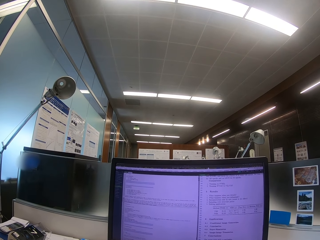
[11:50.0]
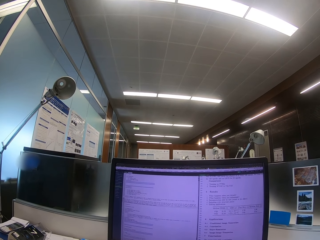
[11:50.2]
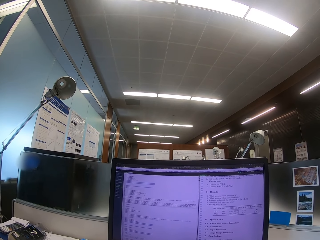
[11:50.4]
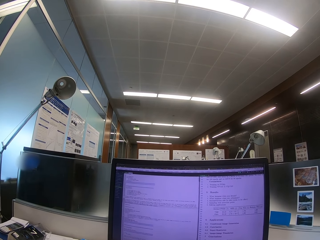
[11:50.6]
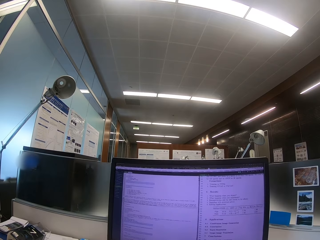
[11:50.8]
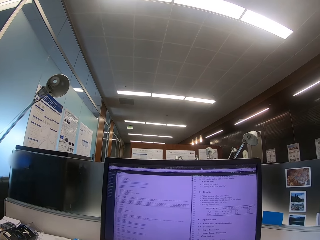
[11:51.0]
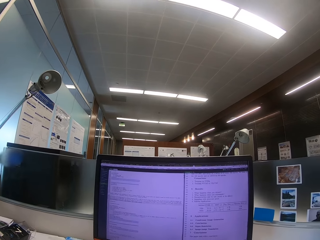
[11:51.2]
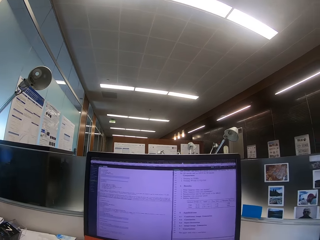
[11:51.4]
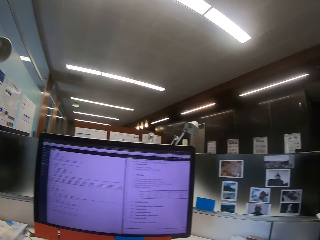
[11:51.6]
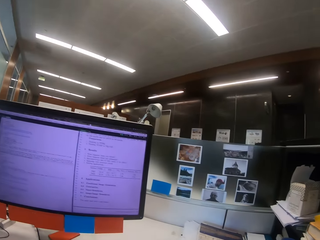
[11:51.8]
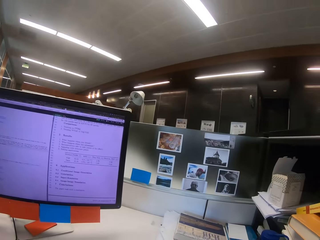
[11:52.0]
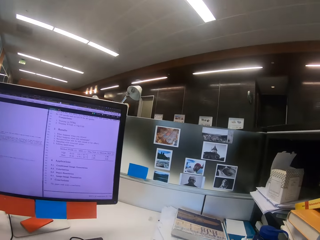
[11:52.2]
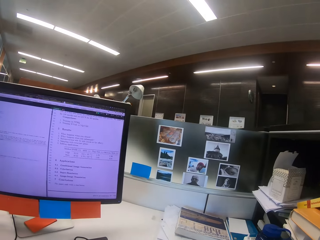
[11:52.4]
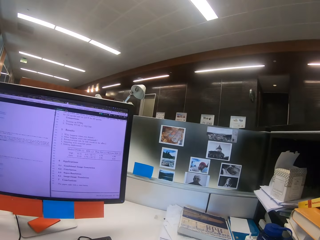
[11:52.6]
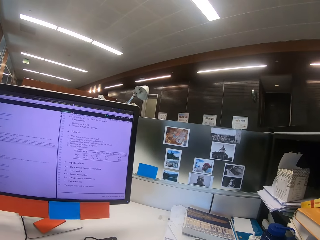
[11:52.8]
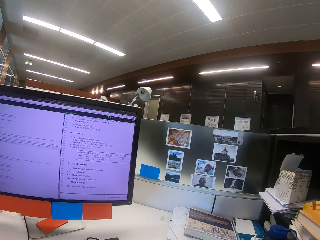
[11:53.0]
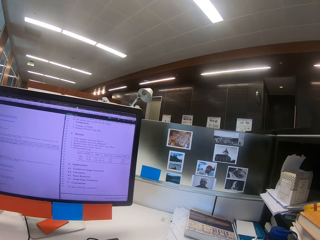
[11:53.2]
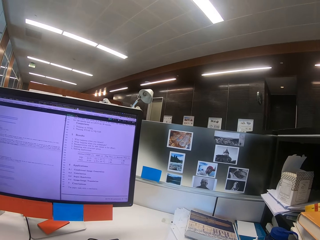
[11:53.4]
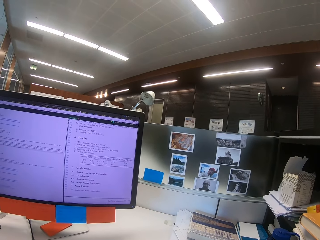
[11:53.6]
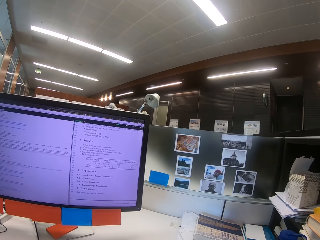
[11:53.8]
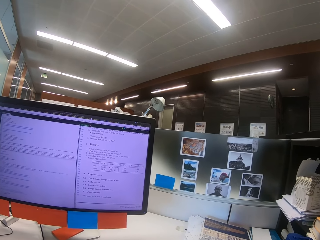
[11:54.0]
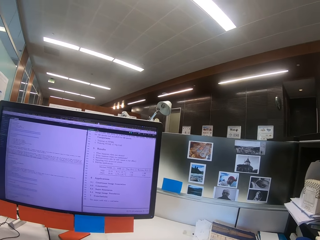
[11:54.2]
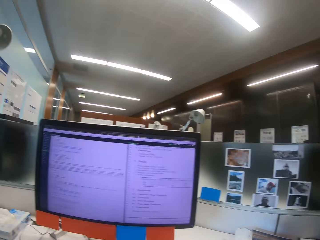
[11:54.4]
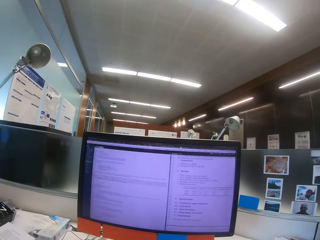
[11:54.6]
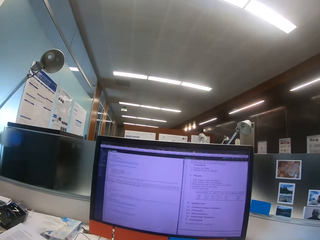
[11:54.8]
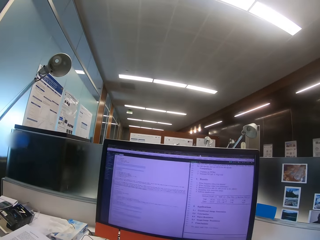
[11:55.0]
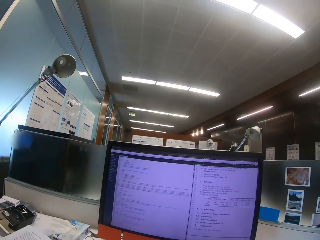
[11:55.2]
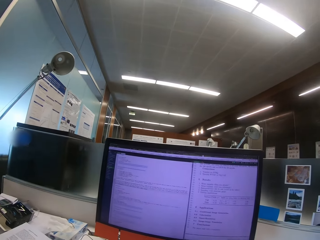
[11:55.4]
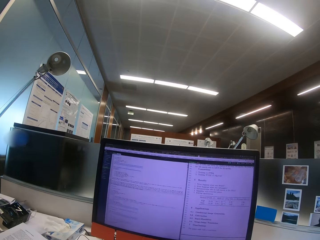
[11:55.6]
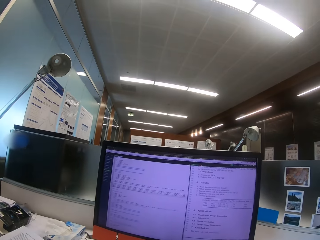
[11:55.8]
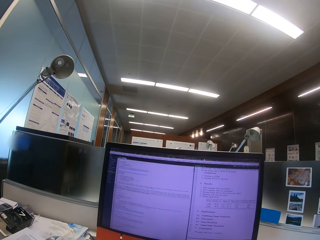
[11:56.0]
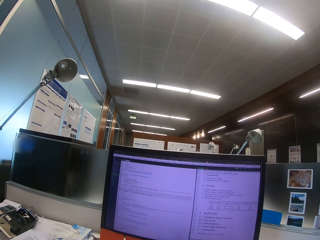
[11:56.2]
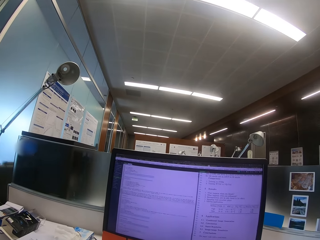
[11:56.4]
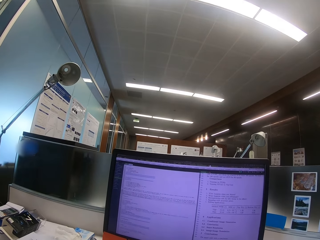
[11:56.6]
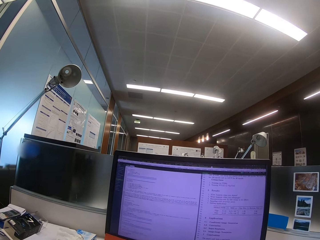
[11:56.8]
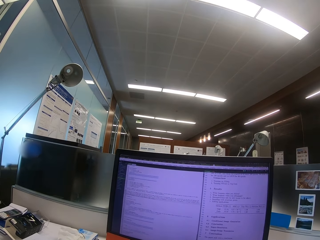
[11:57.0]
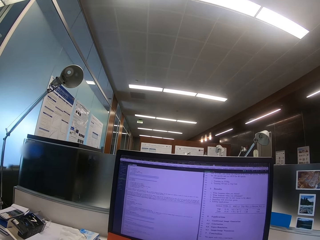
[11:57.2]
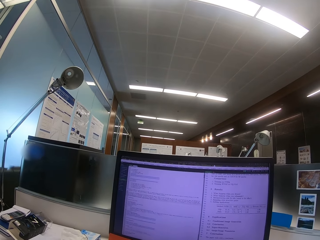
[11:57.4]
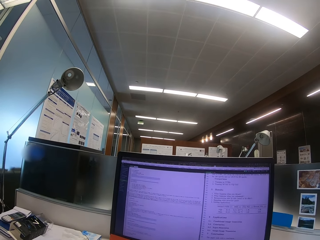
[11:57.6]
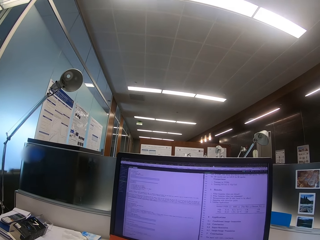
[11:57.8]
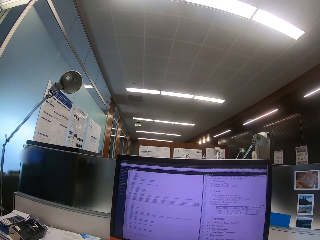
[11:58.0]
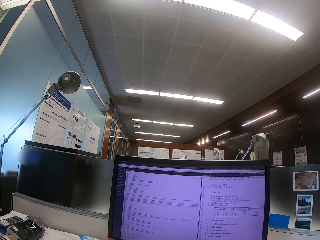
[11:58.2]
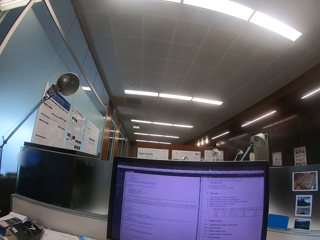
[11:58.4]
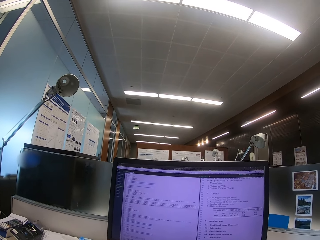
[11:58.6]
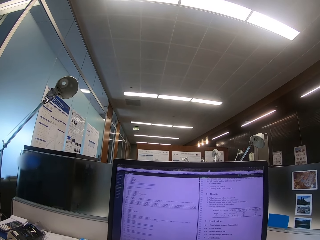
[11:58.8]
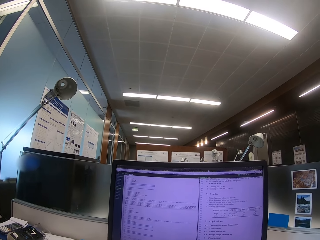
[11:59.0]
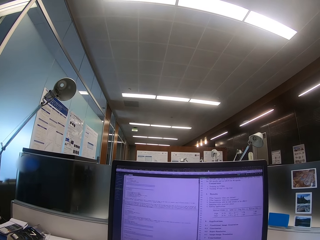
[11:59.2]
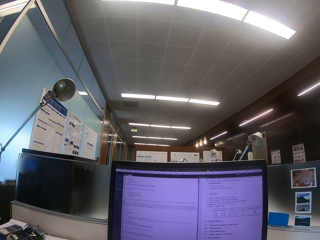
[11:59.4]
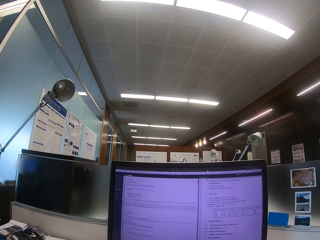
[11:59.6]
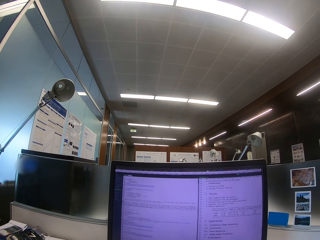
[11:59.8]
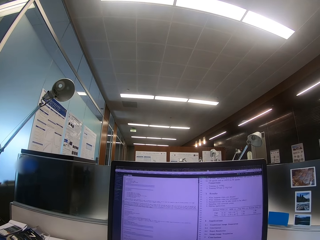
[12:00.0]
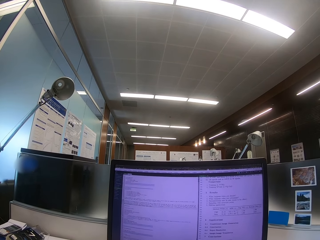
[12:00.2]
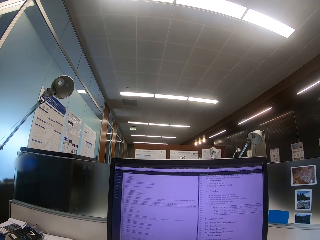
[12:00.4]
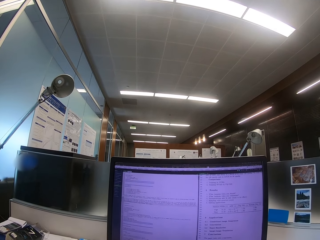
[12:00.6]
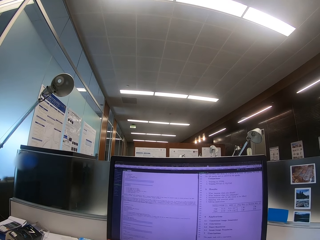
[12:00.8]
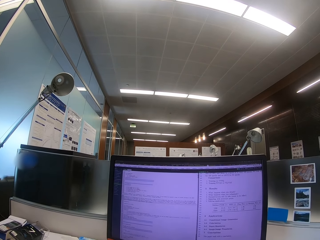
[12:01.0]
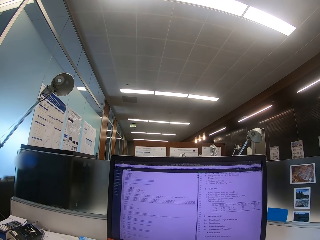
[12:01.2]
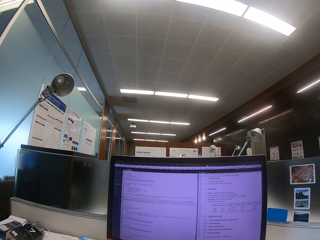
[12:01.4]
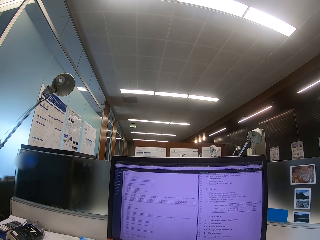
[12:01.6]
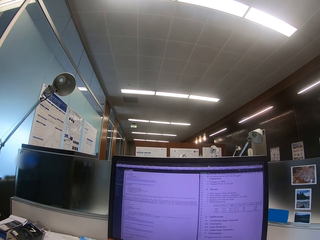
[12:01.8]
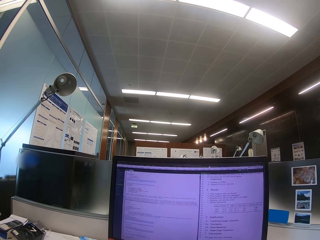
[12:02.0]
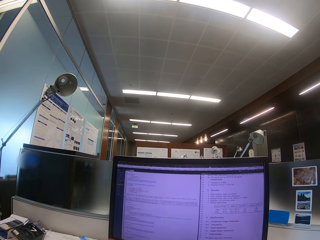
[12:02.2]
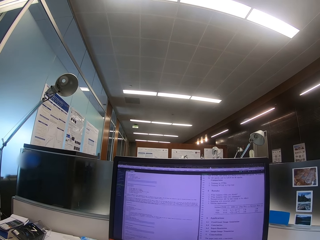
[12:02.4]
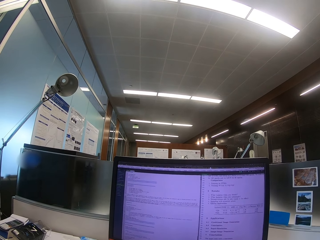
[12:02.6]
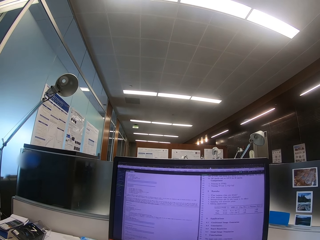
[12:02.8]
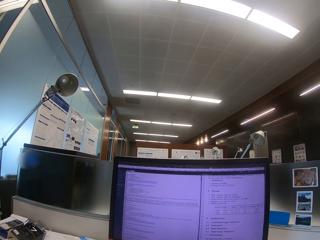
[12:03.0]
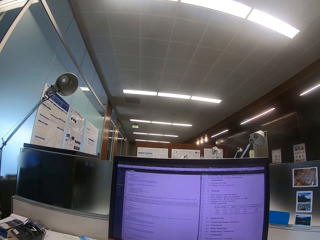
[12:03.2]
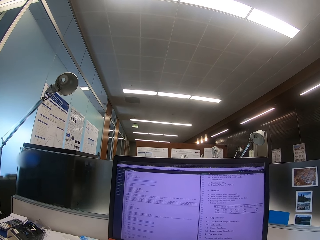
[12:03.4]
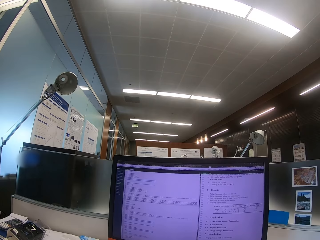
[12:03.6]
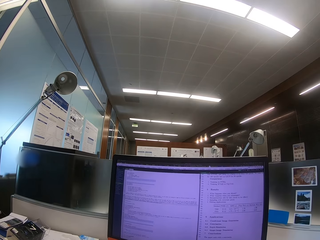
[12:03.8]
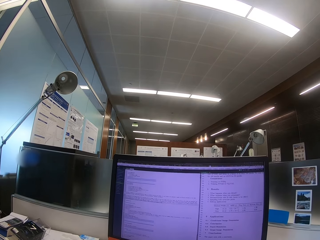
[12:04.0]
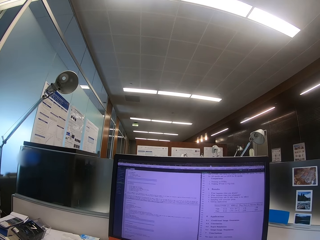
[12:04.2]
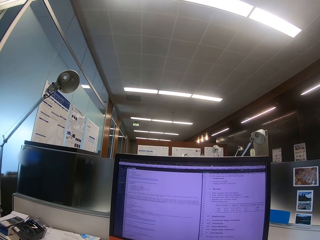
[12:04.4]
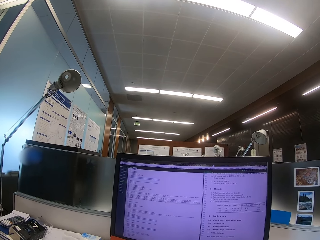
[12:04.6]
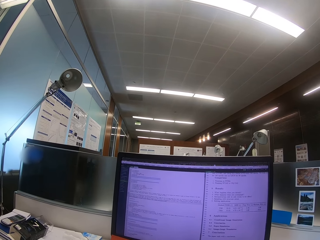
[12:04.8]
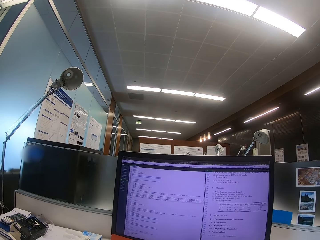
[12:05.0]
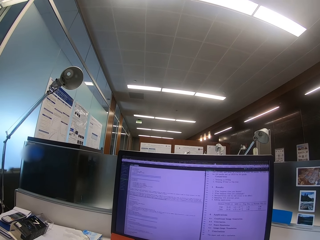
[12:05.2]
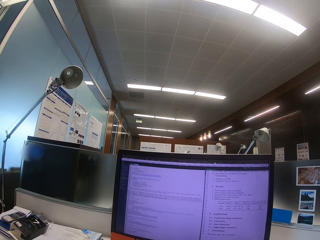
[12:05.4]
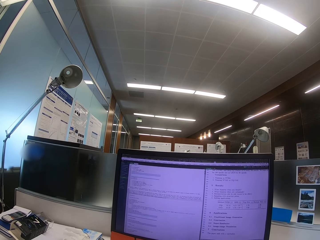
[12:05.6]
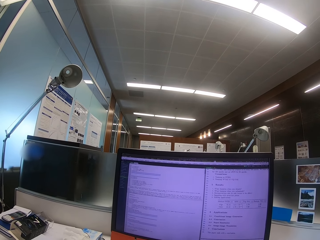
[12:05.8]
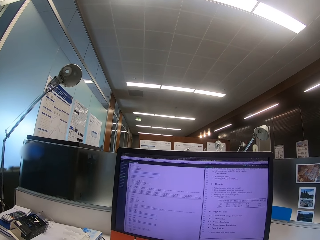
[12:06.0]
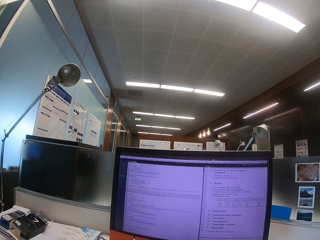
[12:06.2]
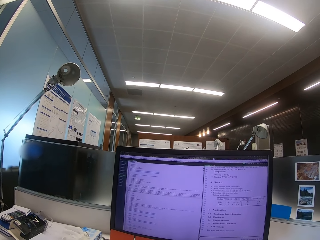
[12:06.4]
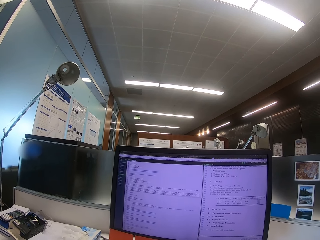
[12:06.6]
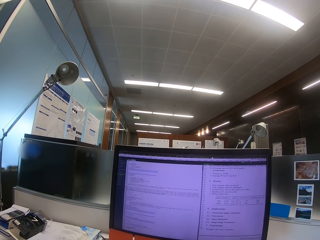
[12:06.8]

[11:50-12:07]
The camera wearer looks at the photos. They look at the computer. They type on the computer.

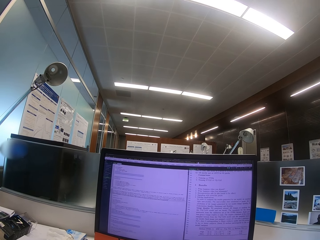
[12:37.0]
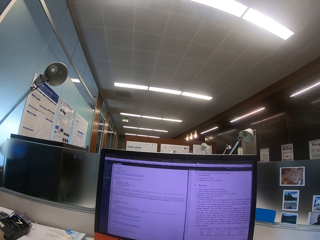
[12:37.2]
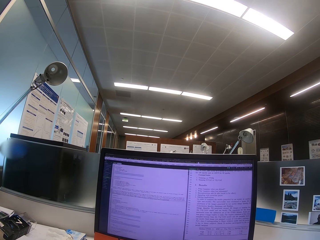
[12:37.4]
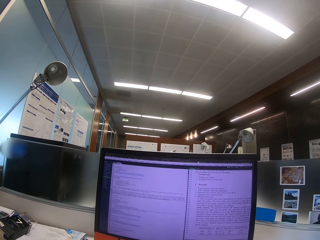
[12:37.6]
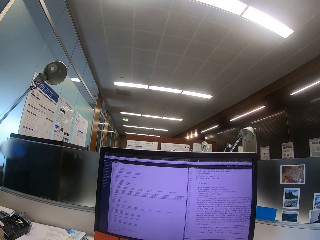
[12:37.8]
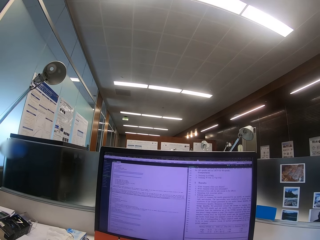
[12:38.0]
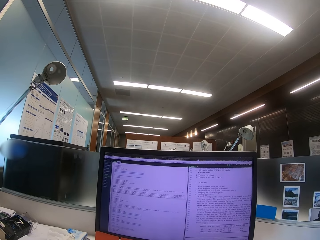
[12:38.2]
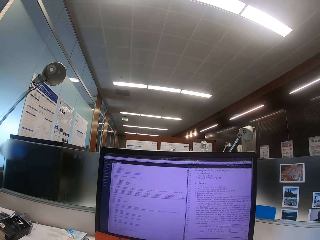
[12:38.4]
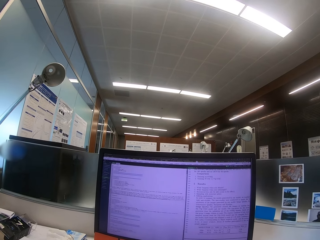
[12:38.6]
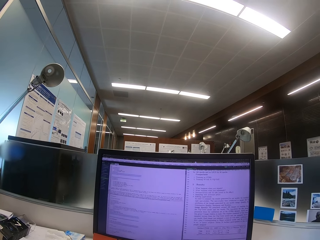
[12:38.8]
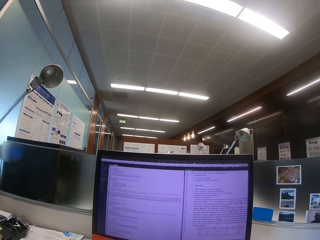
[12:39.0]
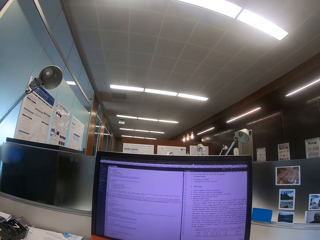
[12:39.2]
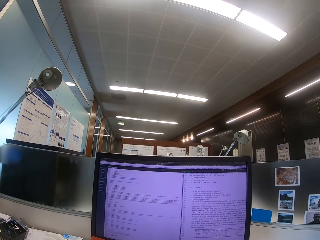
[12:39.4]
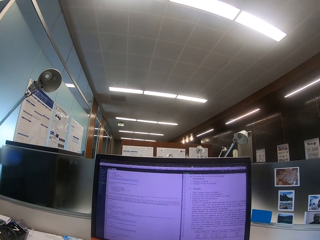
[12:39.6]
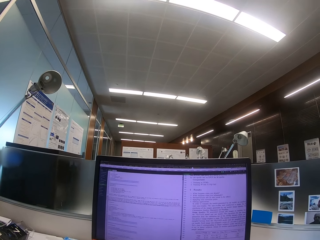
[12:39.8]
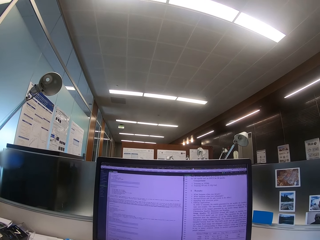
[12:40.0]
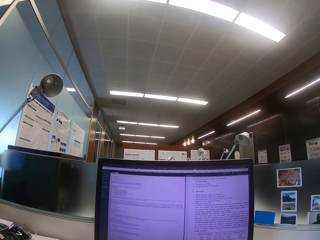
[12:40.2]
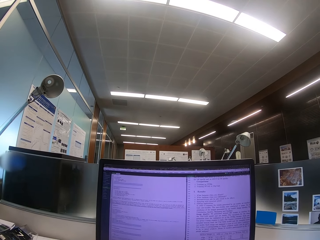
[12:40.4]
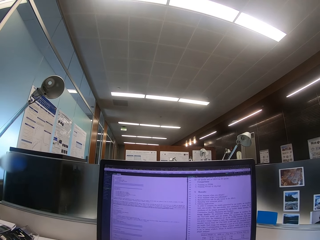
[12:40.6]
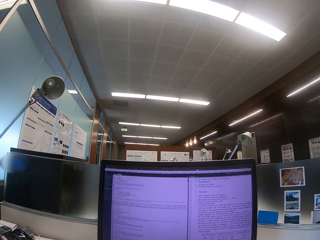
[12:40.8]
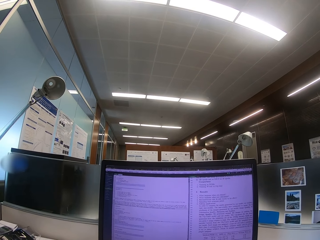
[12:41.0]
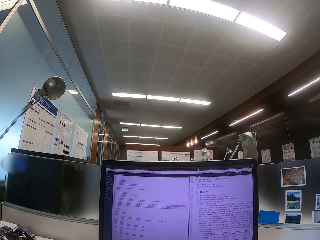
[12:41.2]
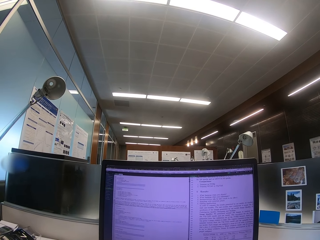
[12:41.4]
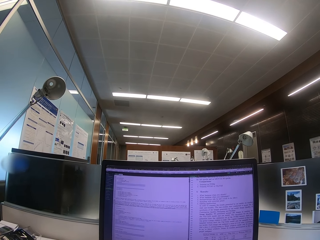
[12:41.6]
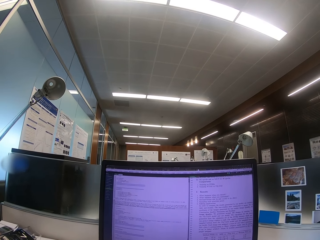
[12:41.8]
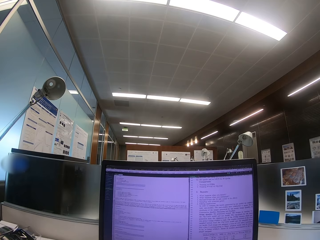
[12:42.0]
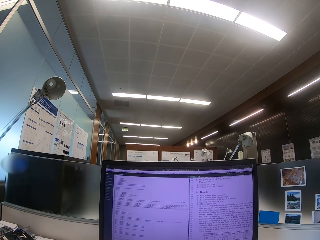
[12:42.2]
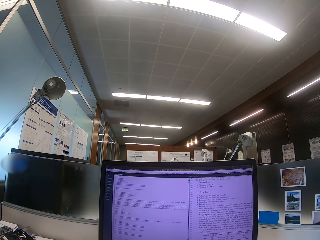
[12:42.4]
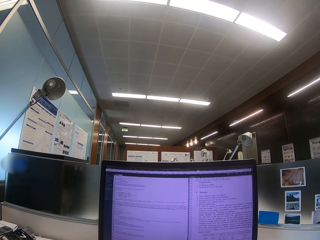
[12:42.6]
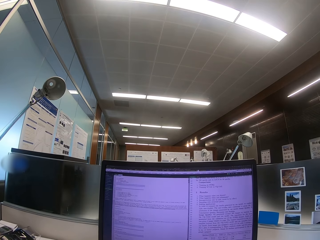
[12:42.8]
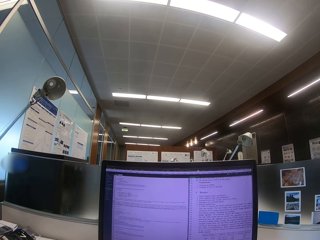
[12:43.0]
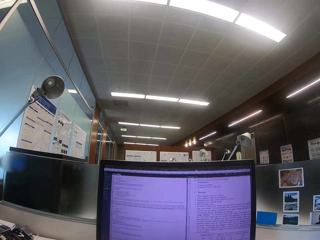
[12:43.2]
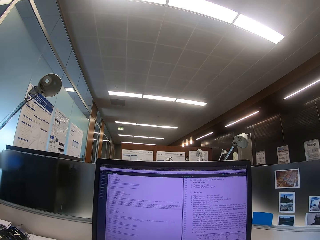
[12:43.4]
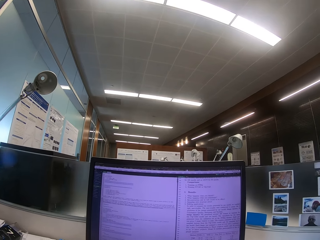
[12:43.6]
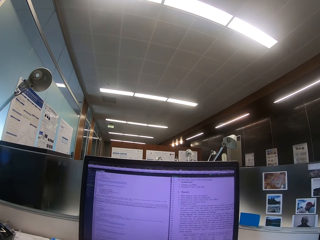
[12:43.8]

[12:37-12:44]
The camera wearer looks at the computer.
